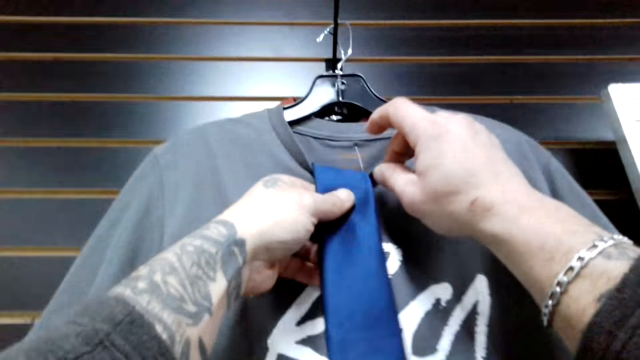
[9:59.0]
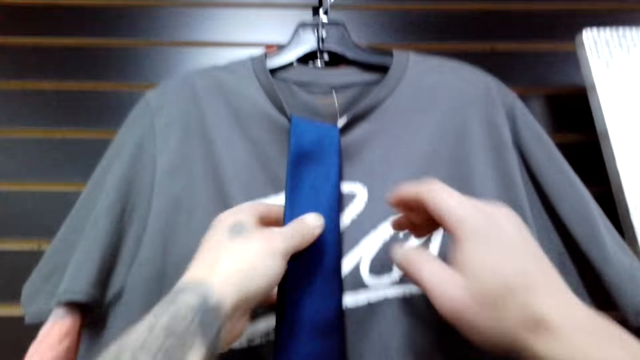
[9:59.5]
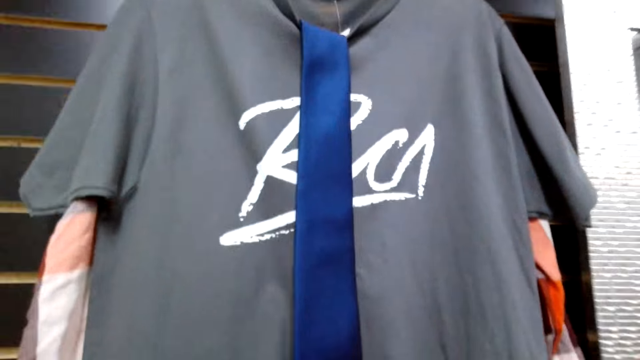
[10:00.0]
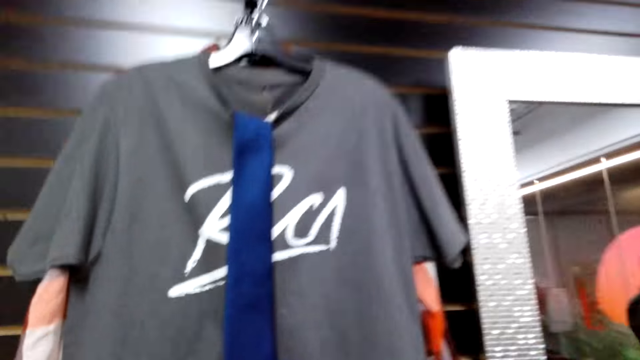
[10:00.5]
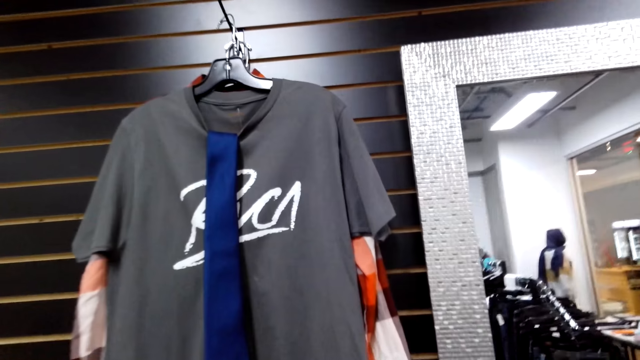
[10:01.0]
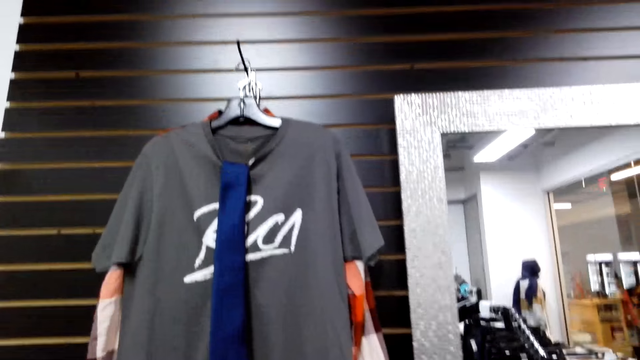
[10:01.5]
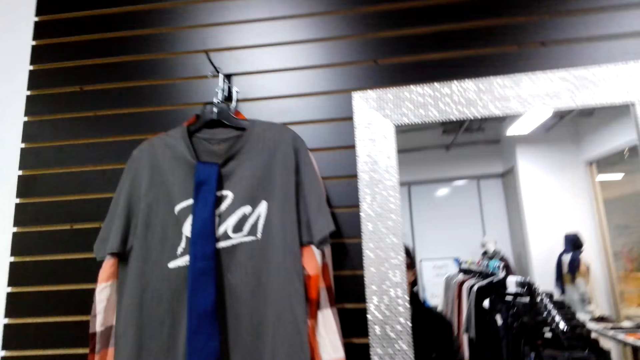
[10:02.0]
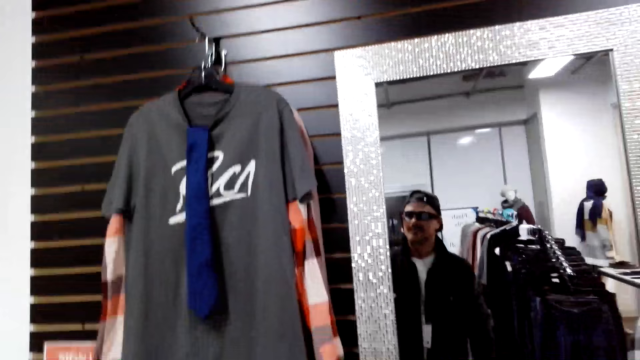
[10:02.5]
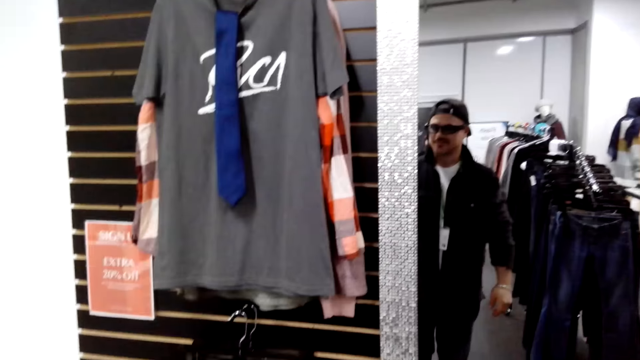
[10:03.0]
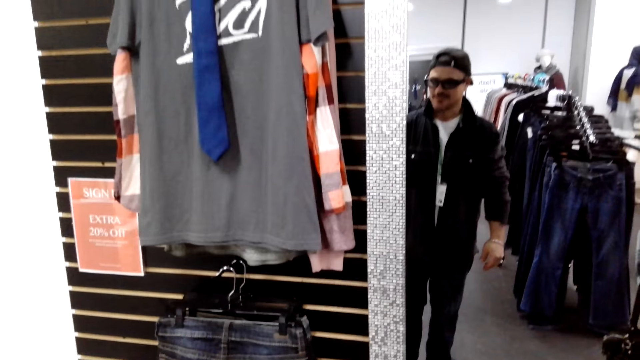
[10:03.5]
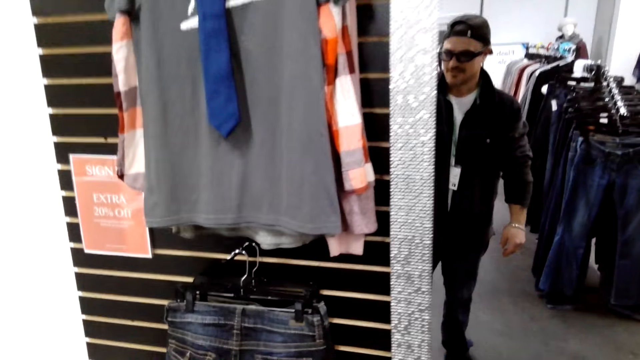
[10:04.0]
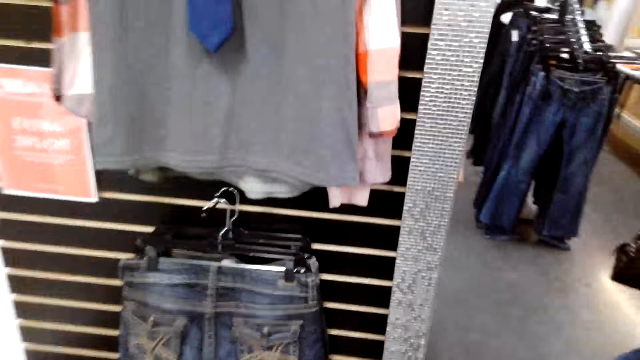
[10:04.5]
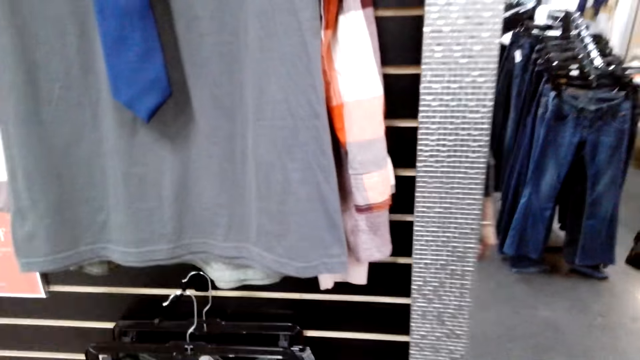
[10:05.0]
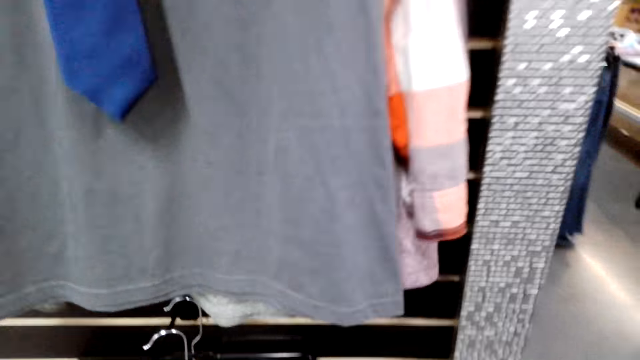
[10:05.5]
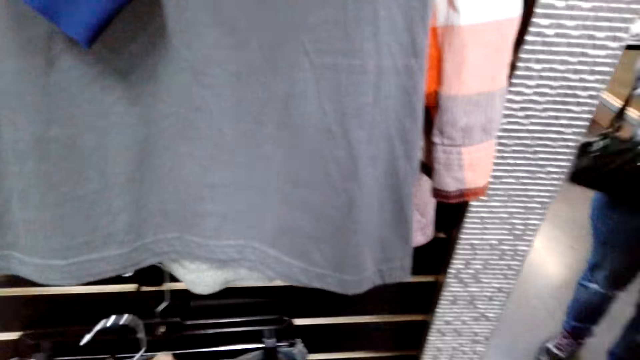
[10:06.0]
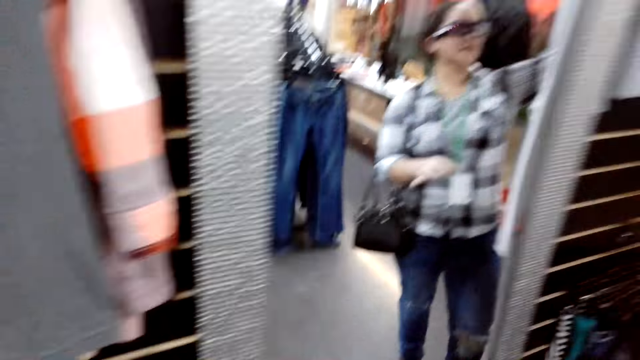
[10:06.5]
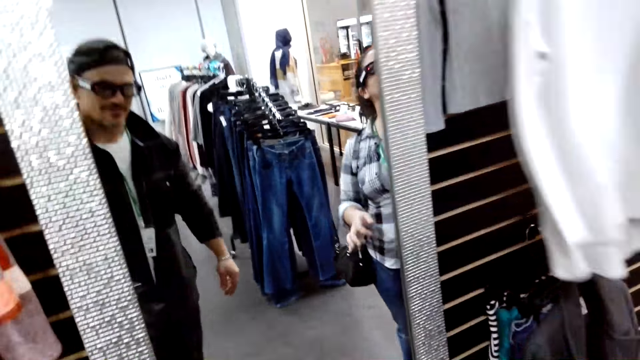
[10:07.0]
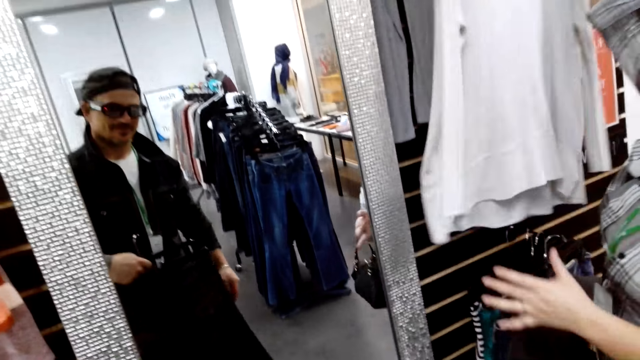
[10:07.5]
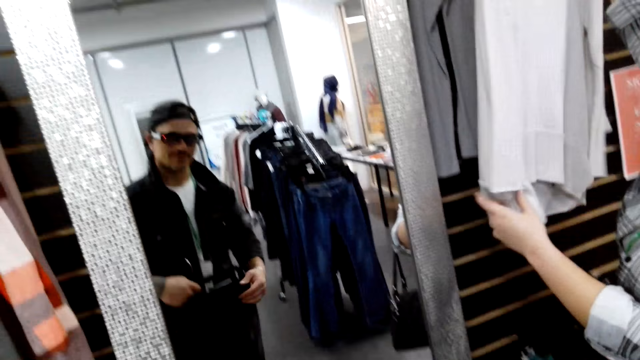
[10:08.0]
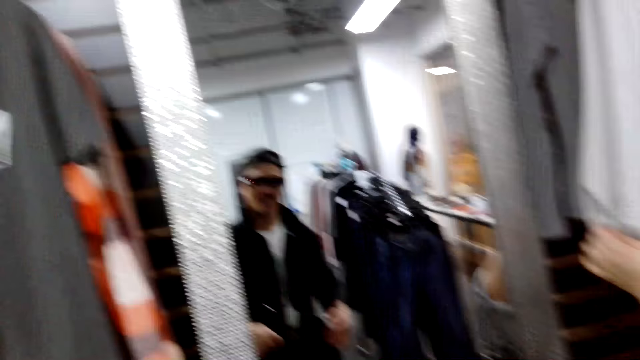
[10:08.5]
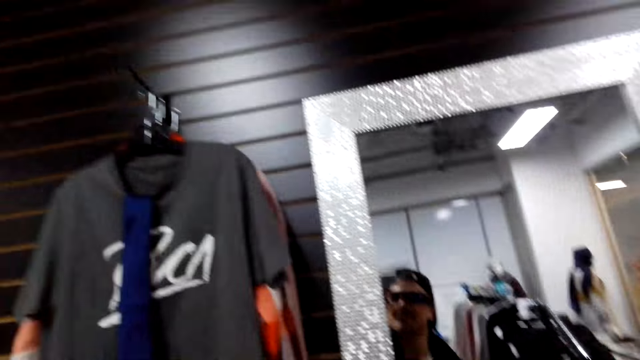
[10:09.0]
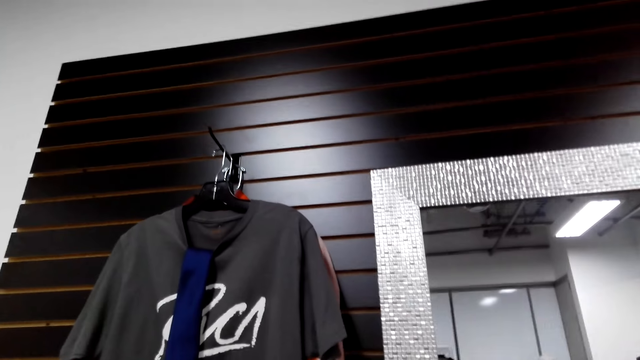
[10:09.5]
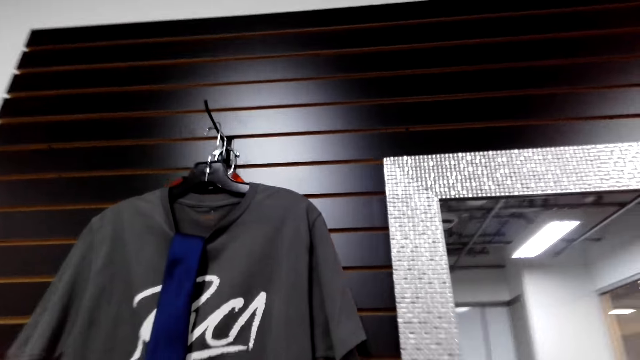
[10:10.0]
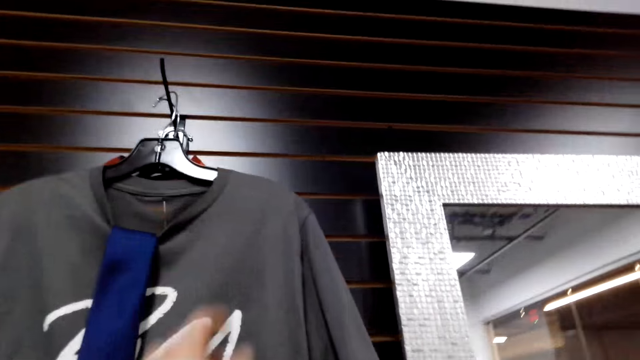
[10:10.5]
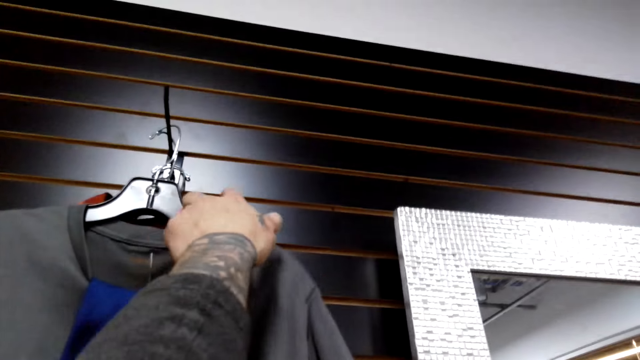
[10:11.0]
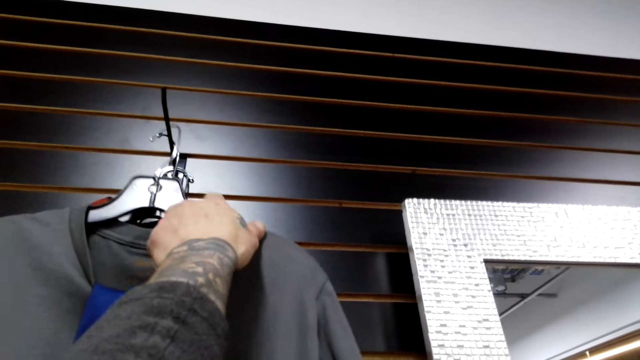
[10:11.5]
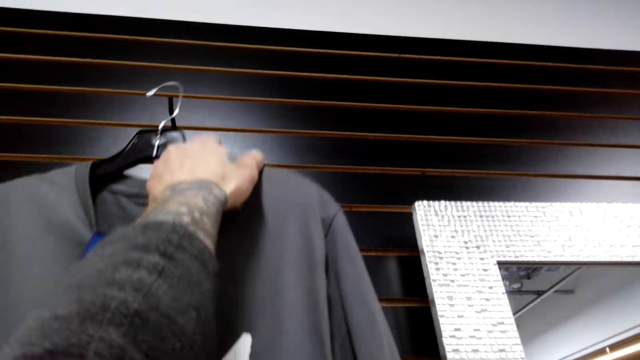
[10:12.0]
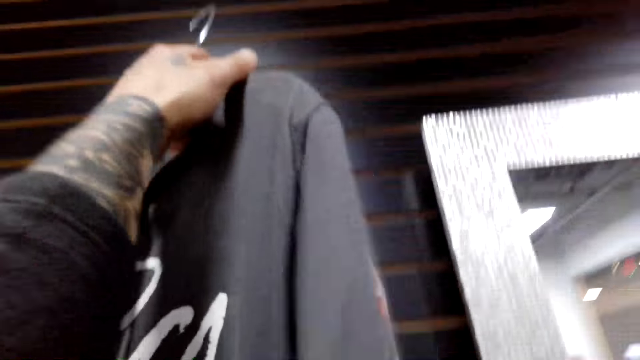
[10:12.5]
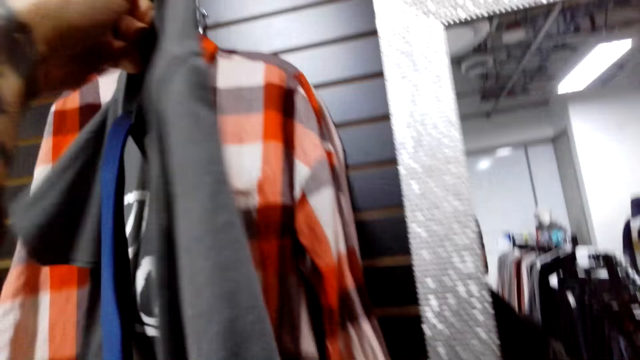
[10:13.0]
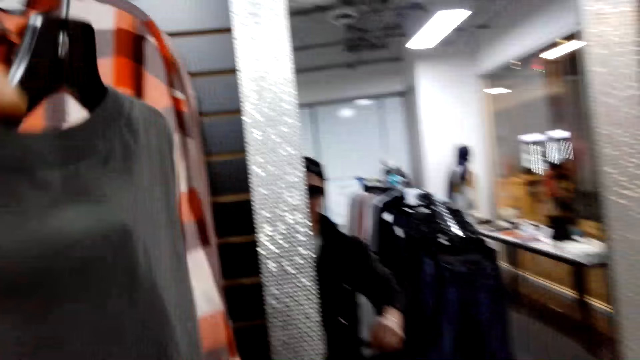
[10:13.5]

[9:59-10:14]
The camera wearer hangs the tie on the t-shirt. They move a few steps back. They move towards the clothes. They take a denim trouser. They look in the mirror. They pick the t-shirt from the rack.

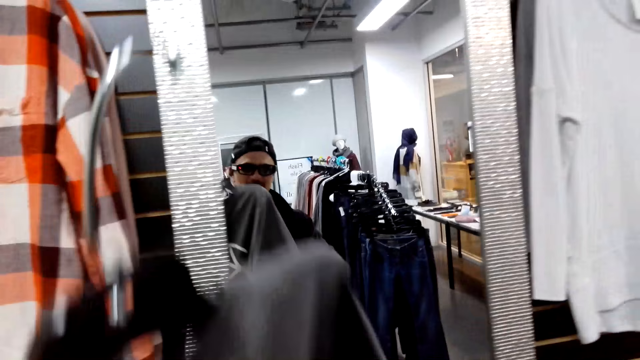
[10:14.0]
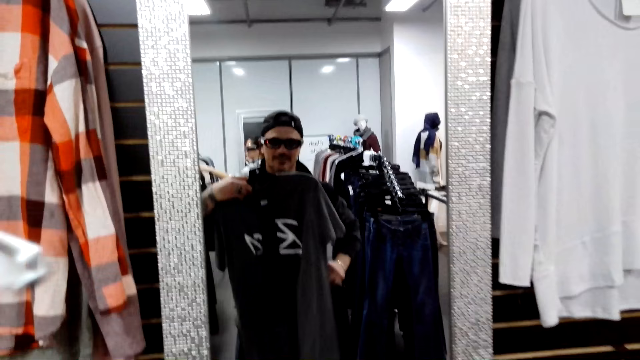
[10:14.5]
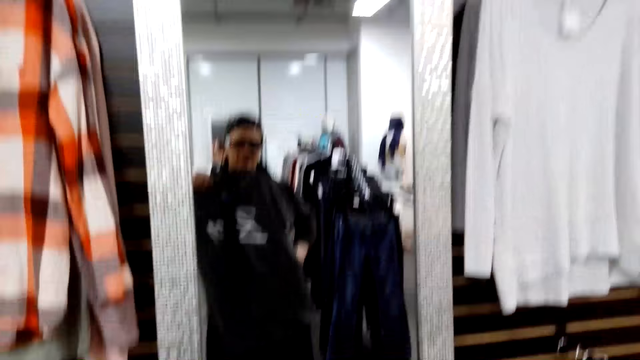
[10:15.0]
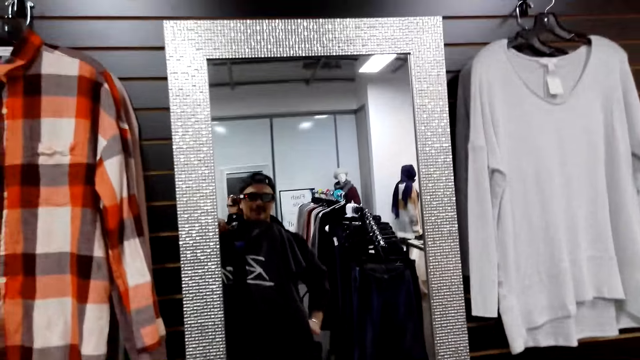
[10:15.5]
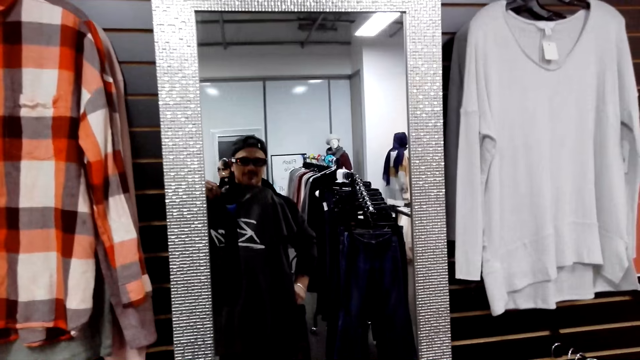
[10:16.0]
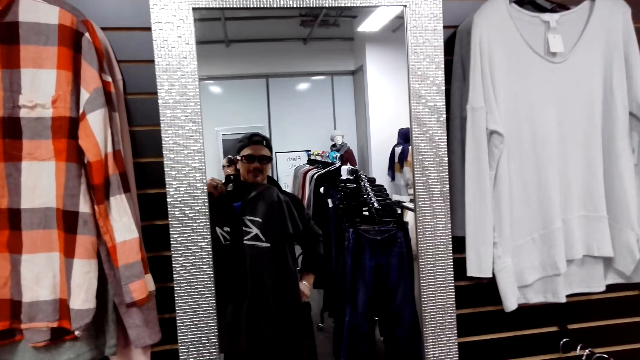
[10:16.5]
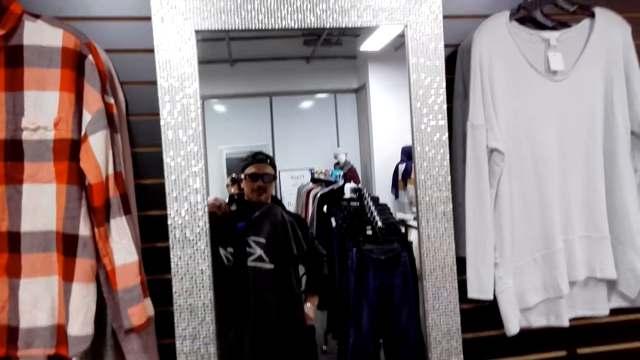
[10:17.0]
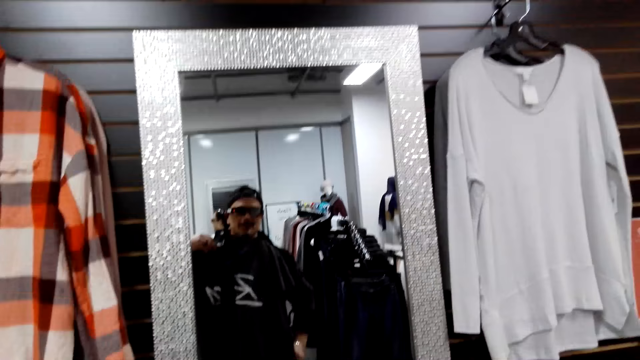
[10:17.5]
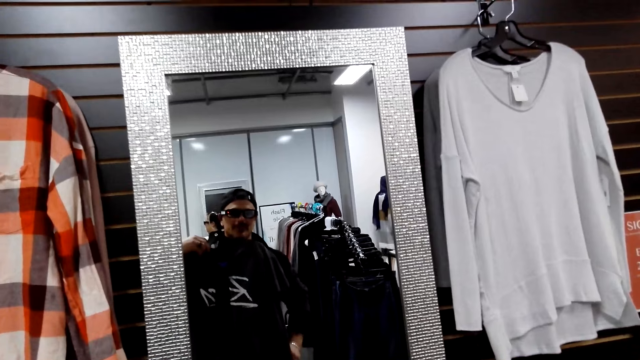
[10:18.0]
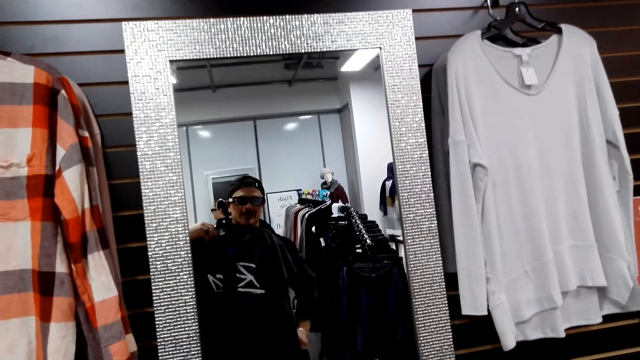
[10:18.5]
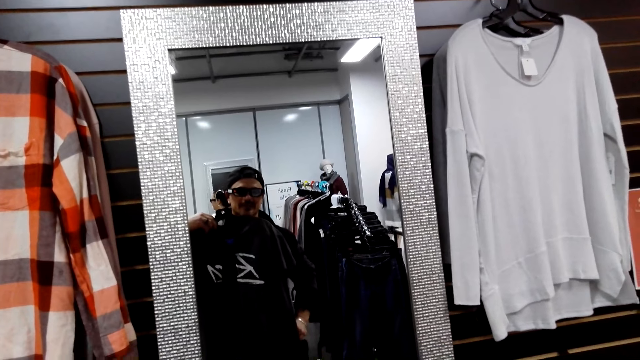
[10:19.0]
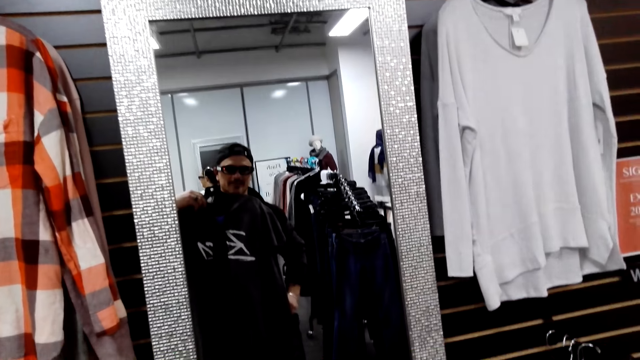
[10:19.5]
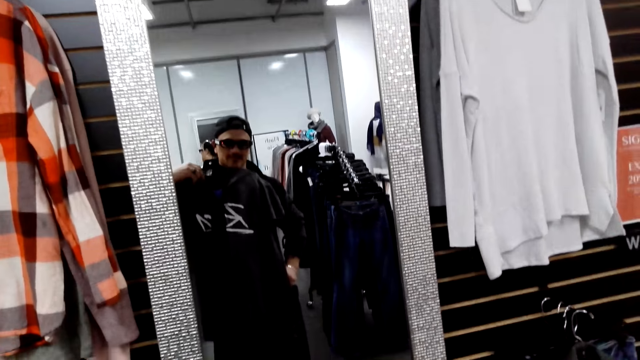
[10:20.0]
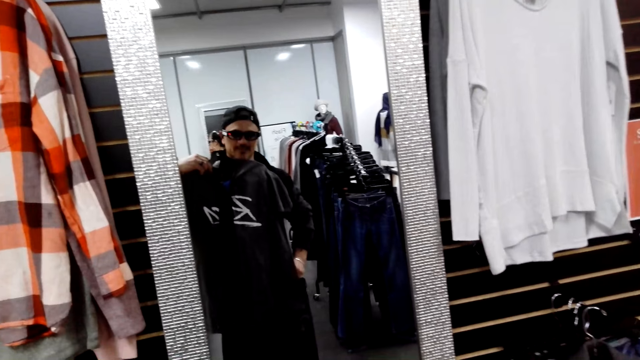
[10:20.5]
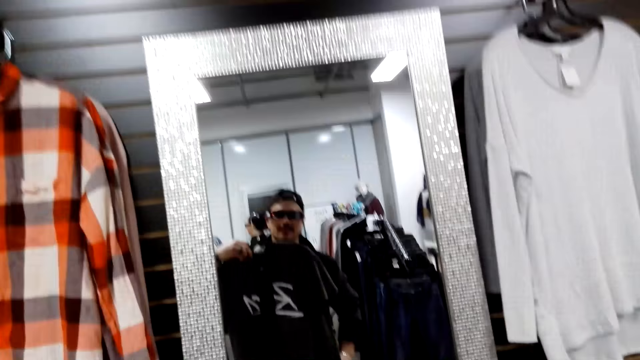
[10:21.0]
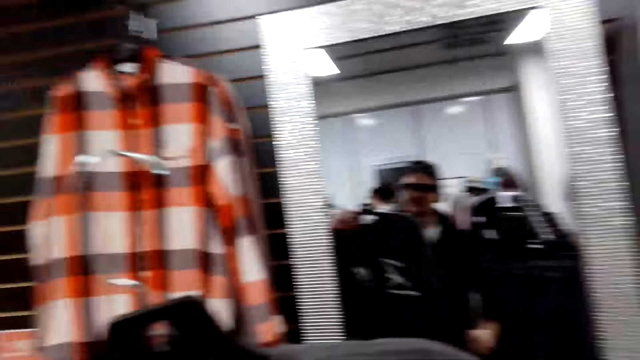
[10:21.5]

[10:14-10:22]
The camera wearer checks himself on the mirror.
